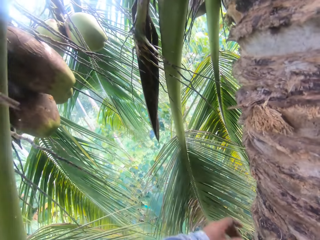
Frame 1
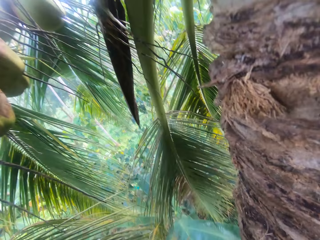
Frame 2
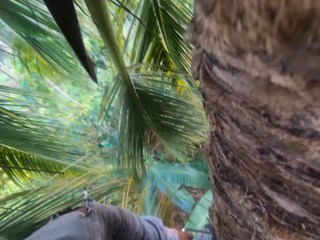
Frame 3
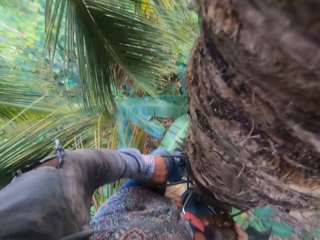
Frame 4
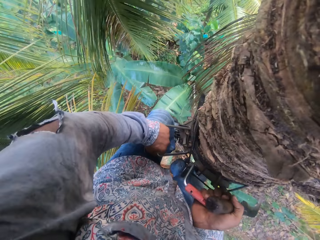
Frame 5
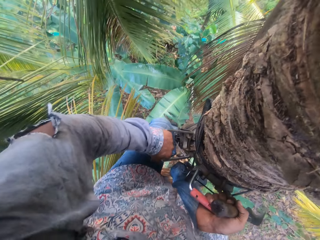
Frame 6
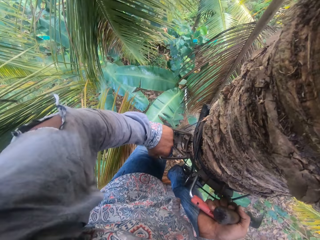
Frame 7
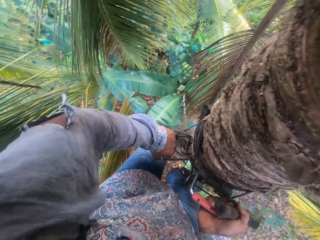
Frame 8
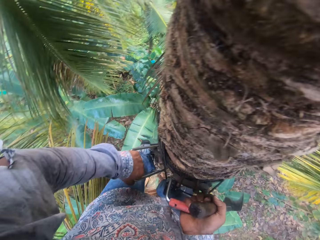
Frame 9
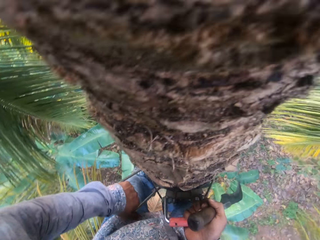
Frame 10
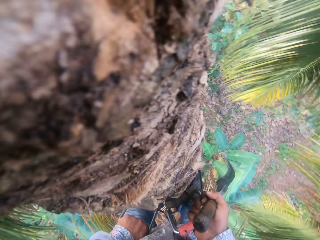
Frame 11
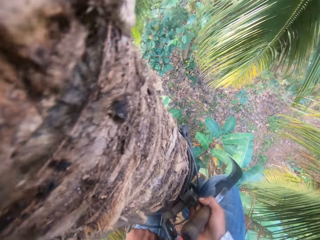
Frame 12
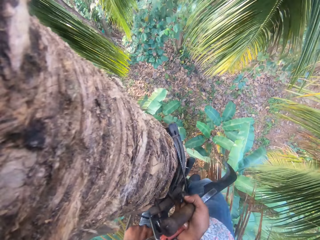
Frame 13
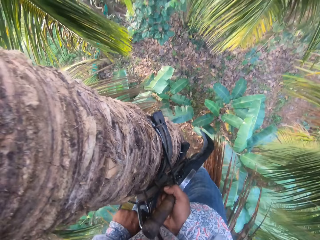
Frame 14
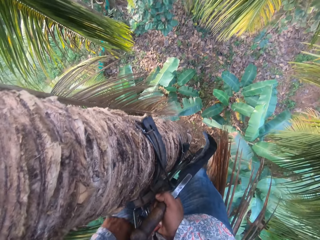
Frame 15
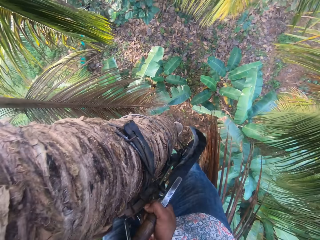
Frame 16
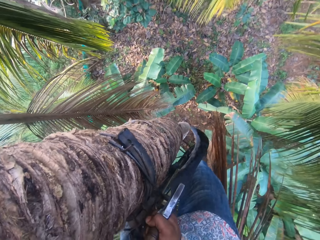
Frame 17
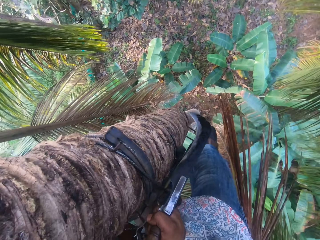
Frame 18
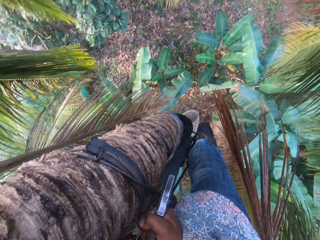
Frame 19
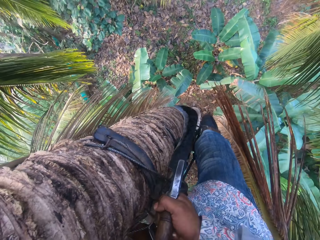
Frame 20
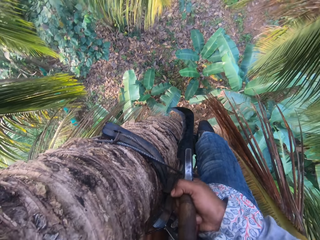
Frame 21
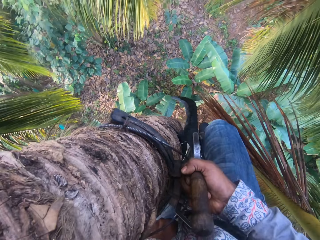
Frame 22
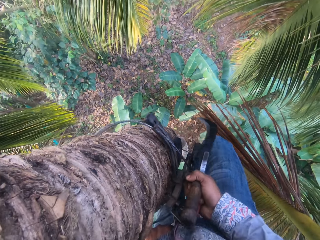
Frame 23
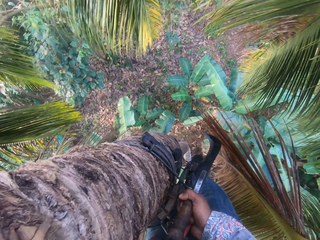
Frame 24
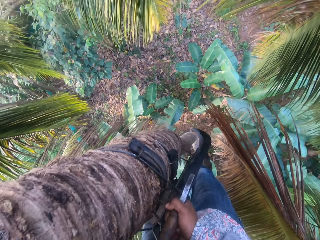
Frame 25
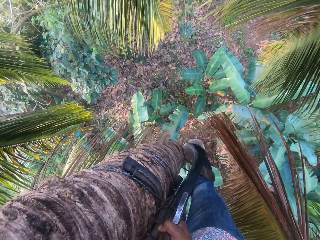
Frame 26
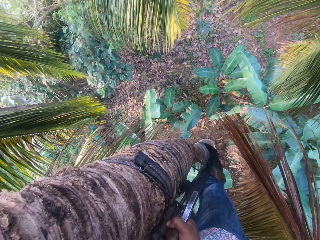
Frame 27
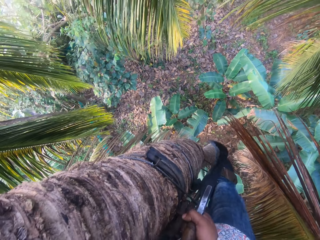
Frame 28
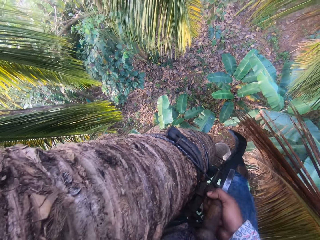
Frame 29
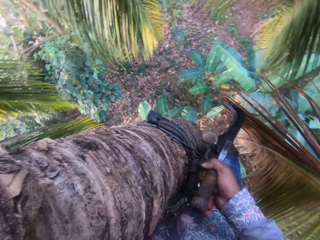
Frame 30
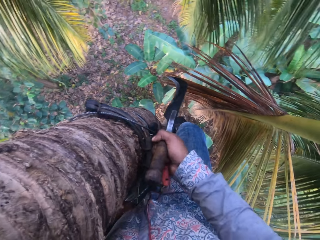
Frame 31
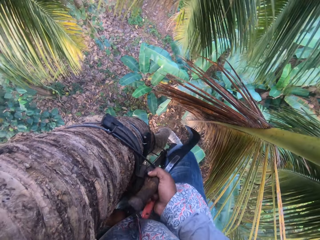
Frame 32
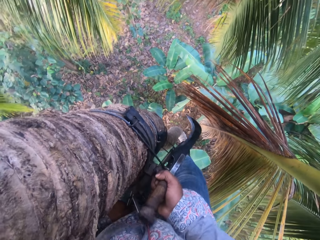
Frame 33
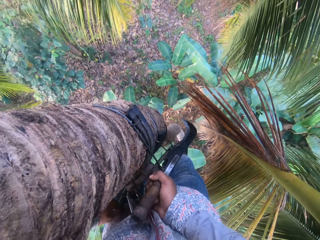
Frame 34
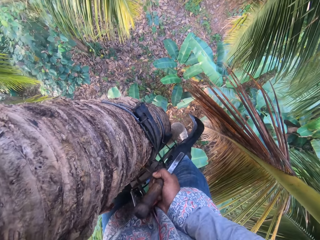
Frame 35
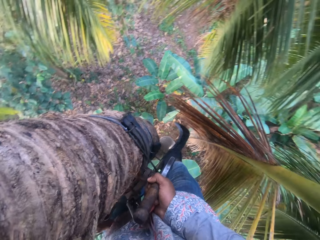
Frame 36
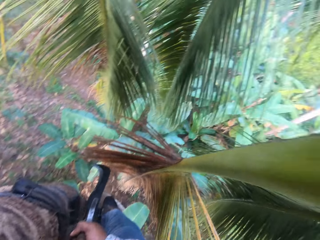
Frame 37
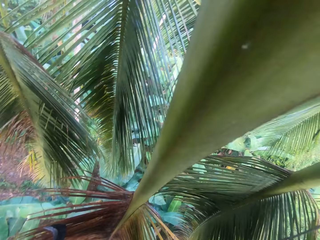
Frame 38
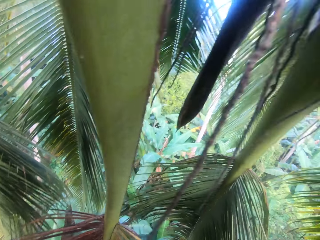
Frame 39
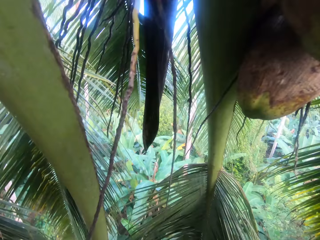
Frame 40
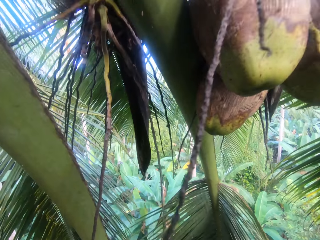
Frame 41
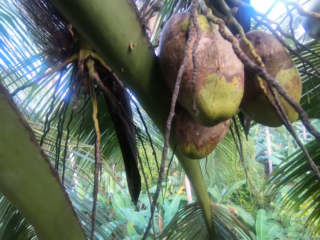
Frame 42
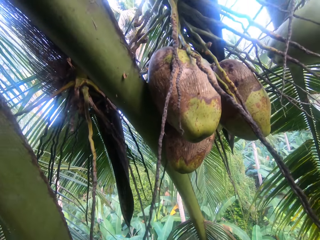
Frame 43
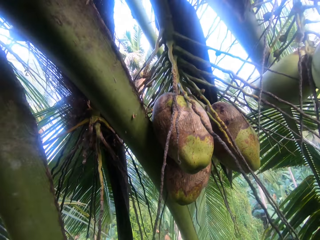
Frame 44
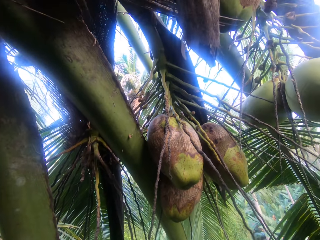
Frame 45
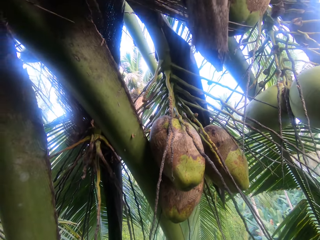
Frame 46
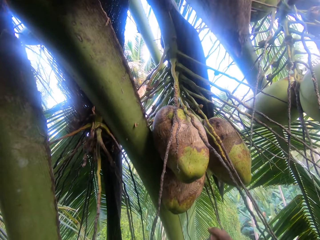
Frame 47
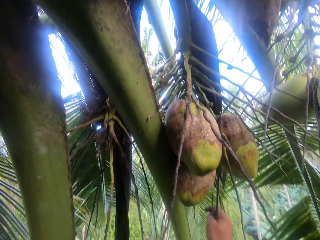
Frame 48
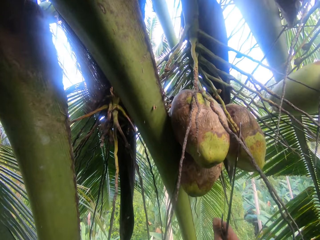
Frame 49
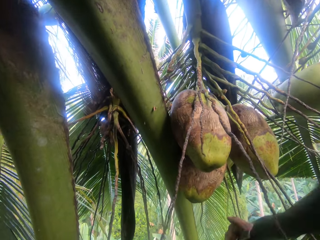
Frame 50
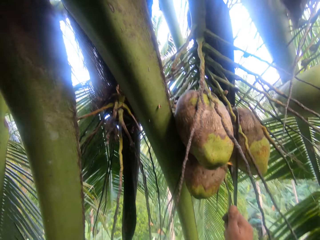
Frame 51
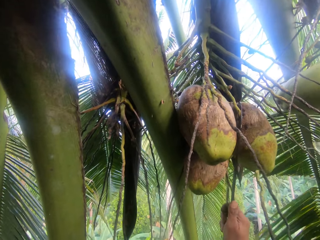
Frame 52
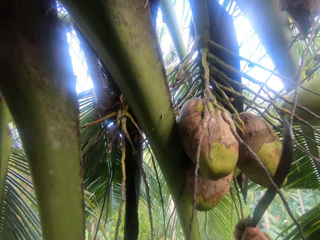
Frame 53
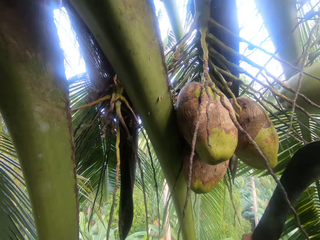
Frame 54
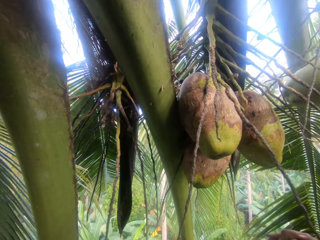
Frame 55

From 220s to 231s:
The camera wearer adjusts the tree climbing harnesses with both hands. He climbs down the coconut tree. He looks around. He cuts coconuts from a branch on the tree with the sickle in his right hand.

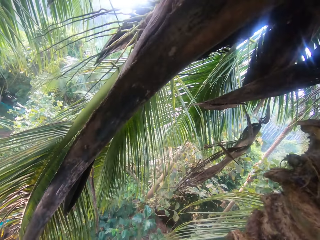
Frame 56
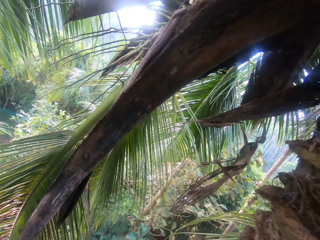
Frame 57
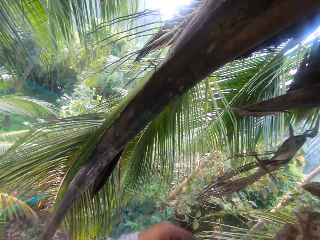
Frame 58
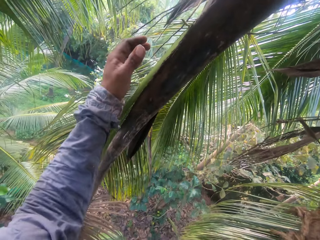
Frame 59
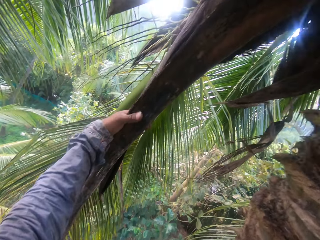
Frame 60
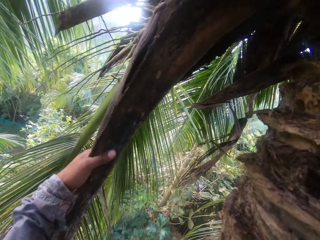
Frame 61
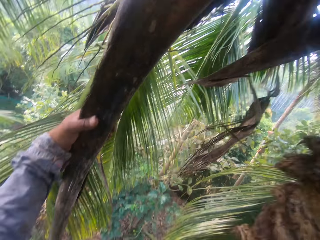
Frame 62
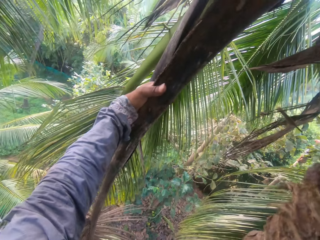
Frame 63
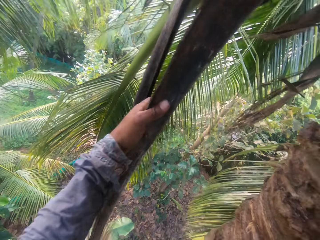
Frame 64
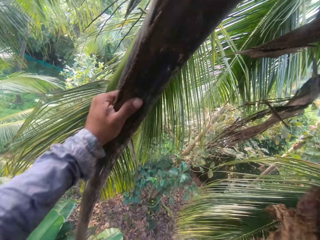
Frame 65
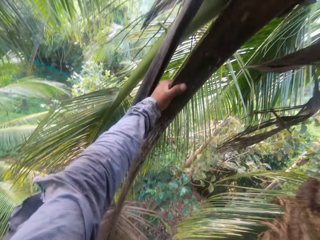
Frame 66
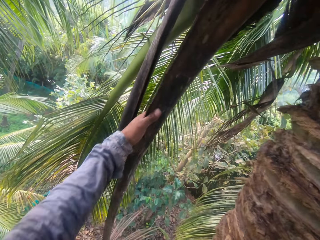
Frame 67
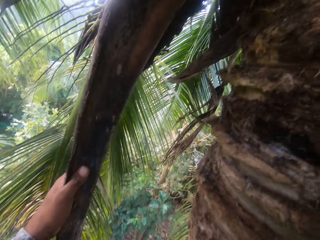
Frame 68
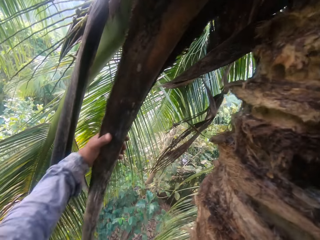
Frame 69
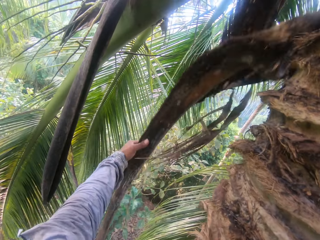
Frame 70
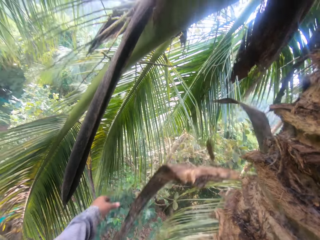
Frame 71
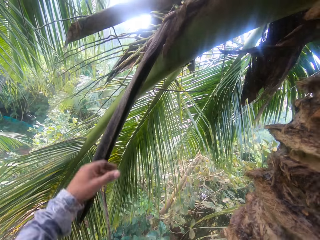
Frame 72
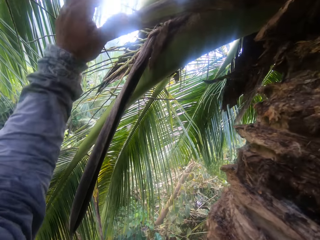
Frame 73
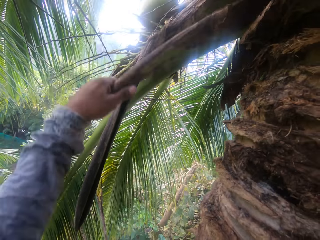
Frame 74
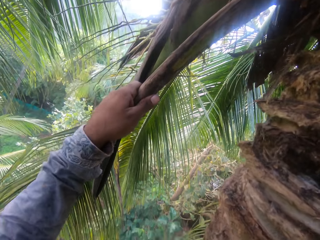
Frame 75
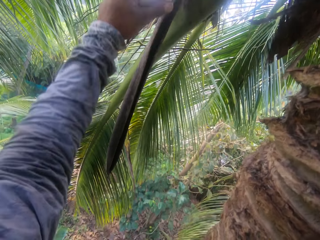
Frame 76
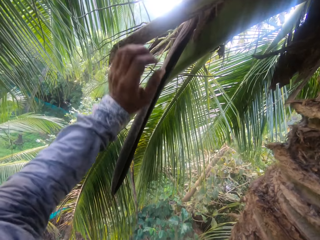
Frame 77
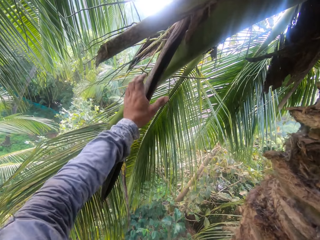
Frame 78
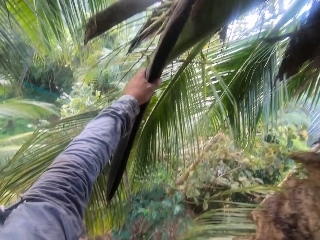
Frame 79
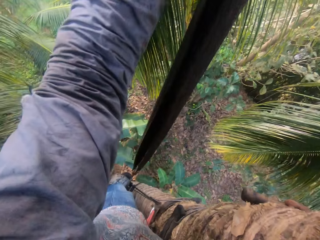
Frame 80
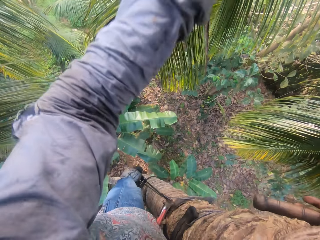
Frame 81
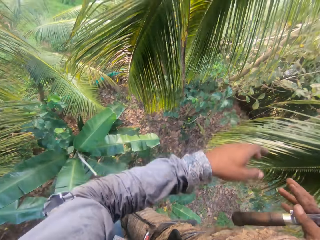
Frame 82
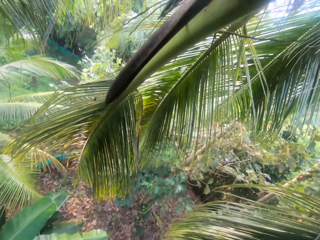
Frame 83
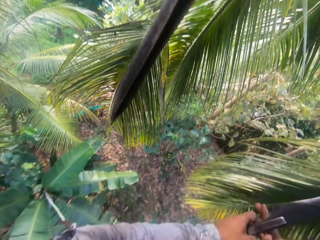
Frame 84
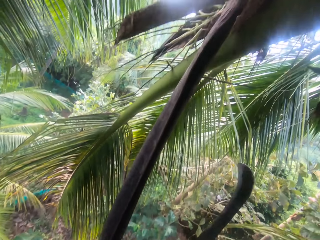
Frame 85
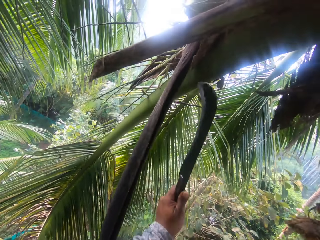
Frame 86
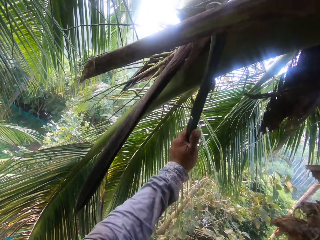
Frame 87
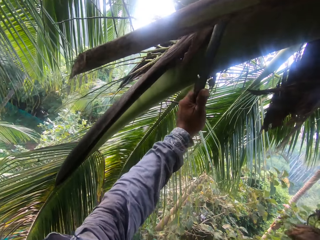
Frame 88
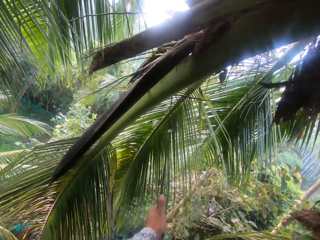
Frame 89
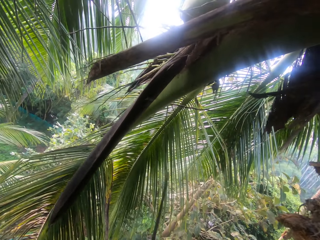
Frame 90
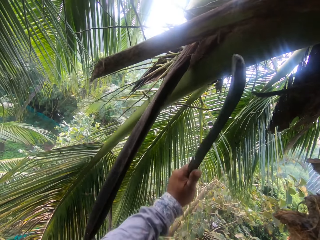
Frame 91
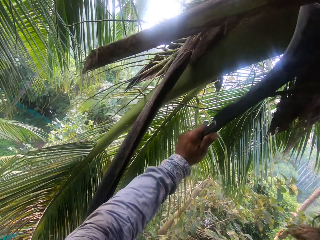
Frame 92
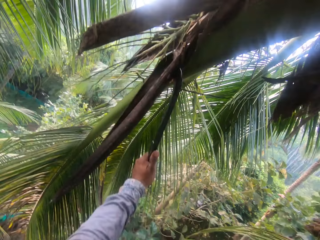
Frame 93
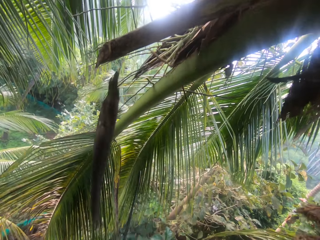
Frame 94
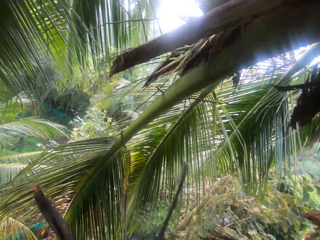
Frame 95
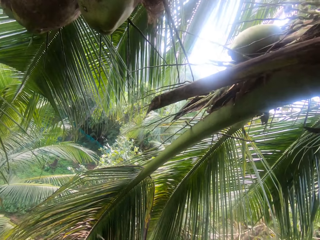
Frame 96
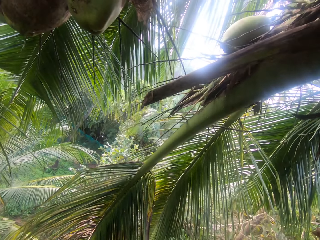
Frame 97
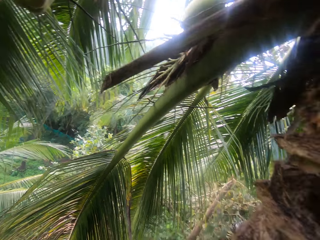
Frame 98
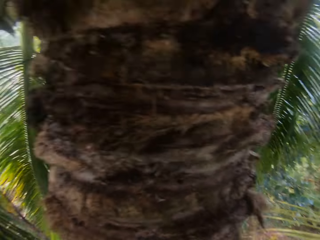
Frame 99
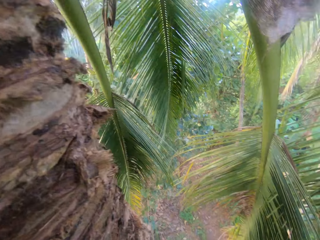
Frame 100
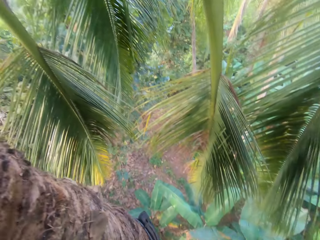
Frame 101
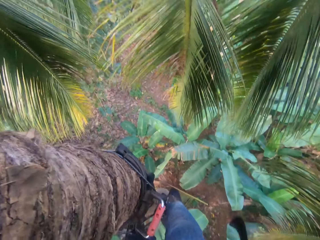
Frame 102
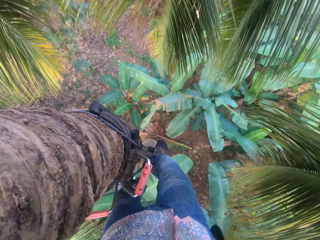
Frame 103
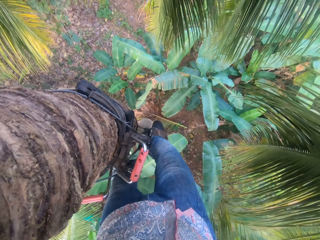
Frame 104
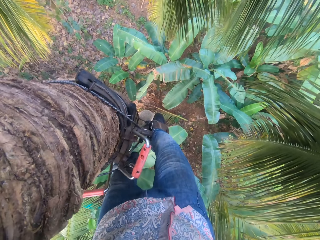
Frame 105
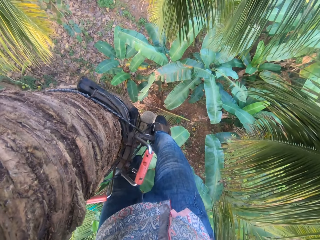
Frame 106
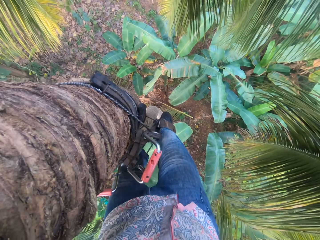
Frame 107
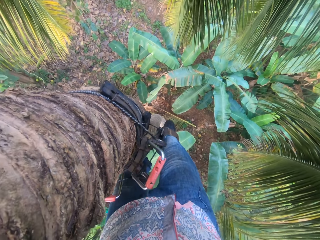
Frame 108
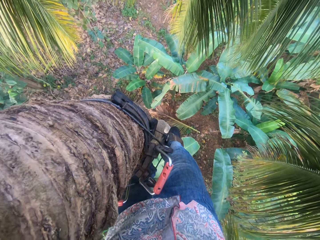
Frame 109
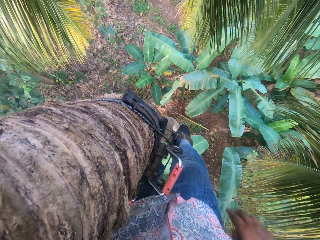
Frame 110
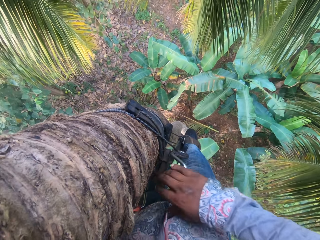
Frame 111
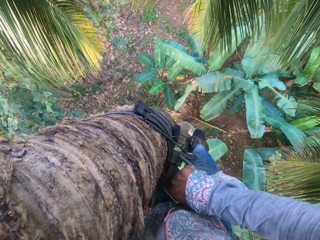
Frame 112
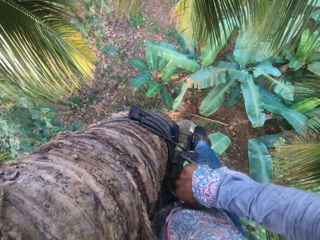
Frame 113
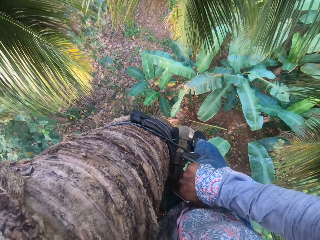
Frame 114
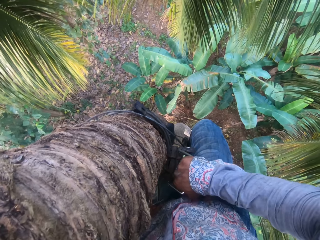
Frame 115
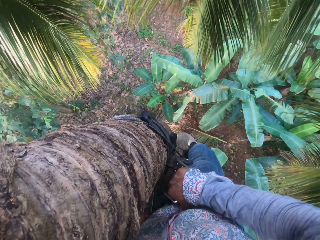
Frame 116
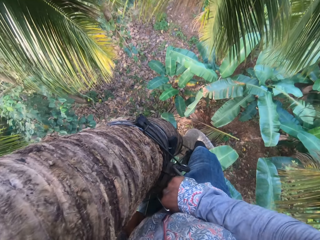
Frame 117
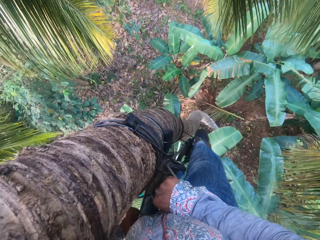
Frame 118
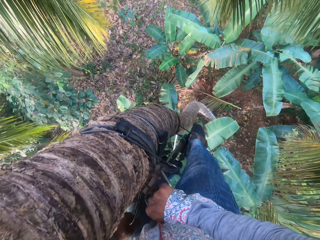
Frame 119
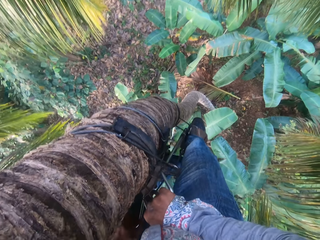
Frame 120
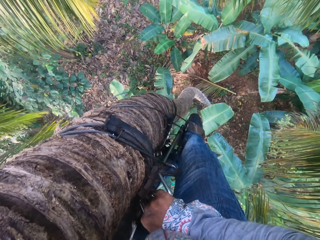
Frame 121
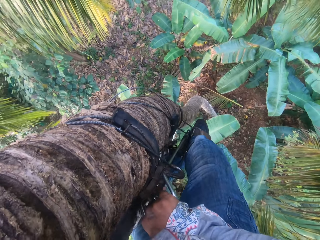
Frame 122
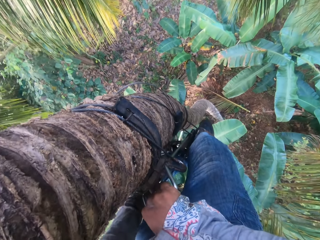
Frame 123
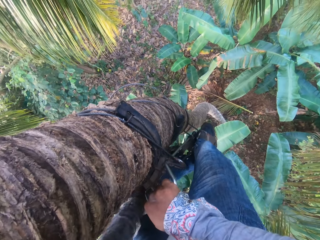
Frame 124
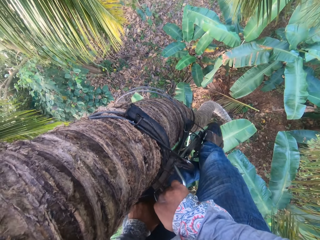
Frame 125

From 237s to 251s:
The camera wearer looks around. He cuts a branch on the tree with his left hand. He holds on the leafstalk of the coconut. He drops the leafstalk of the coconut. He holds the branch on the tree with his left hand. He holds the branch again. He holds the sickle with his left hand. He cuts the branch on the tree with the sickle in his left hand. He looks around. He climbs down from the tree with the tree climbing harnesses in both hands. He holds the climbers machine.
